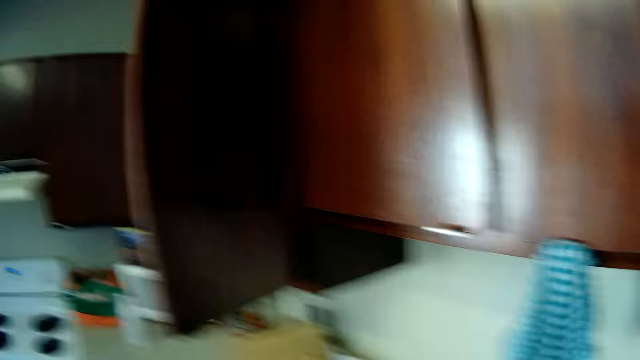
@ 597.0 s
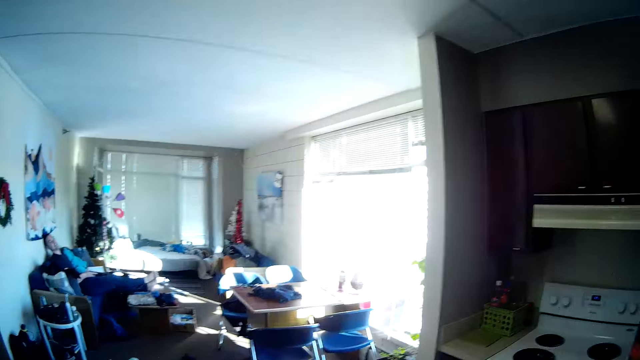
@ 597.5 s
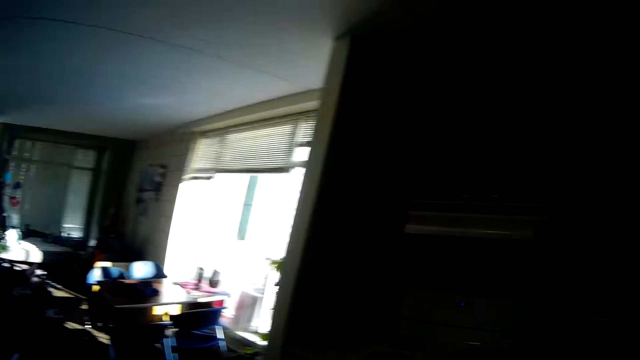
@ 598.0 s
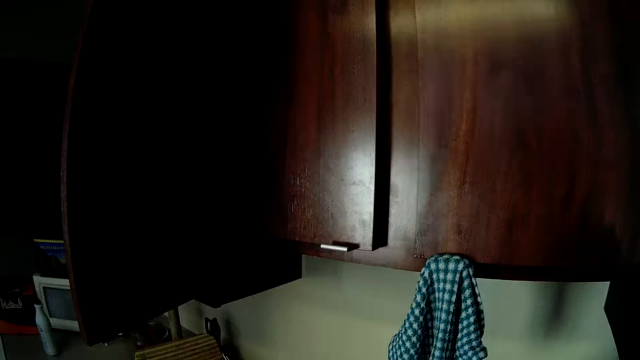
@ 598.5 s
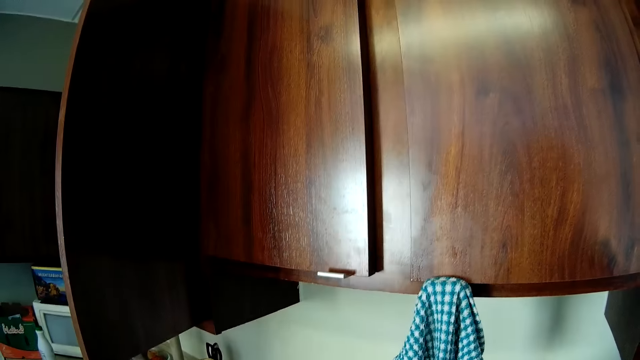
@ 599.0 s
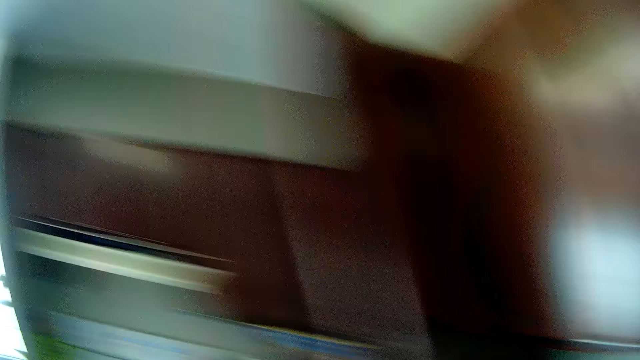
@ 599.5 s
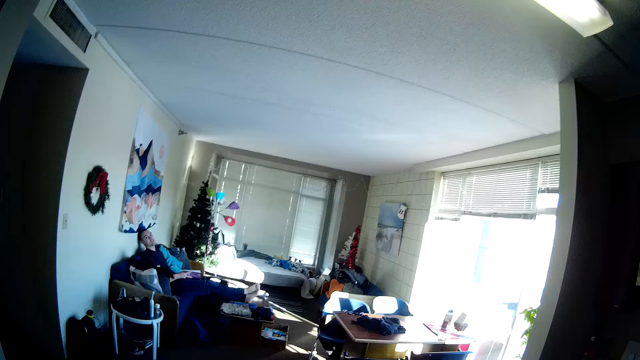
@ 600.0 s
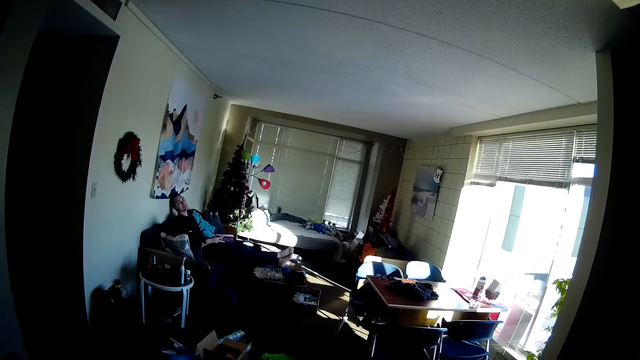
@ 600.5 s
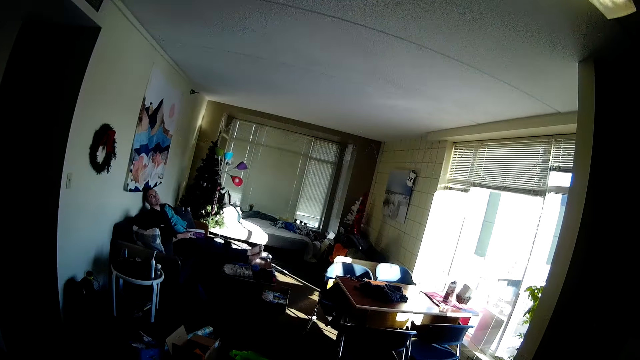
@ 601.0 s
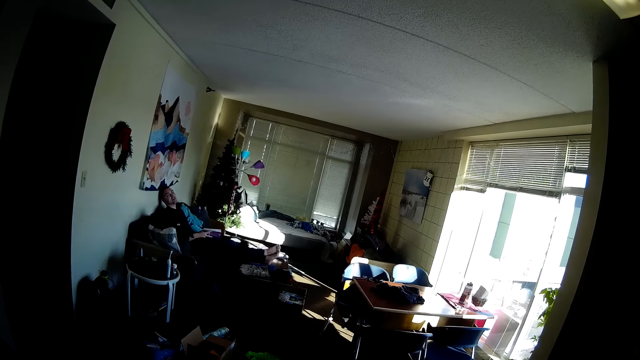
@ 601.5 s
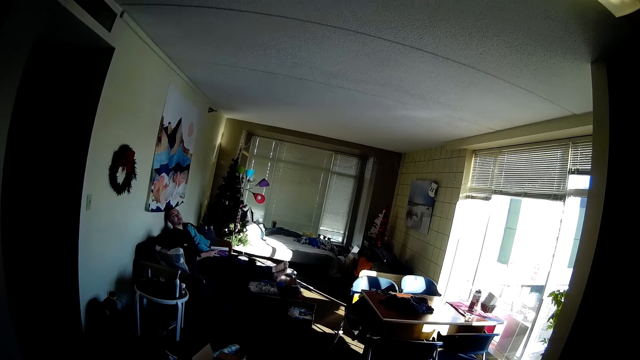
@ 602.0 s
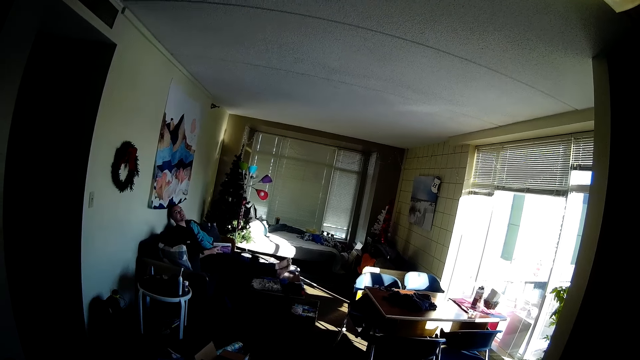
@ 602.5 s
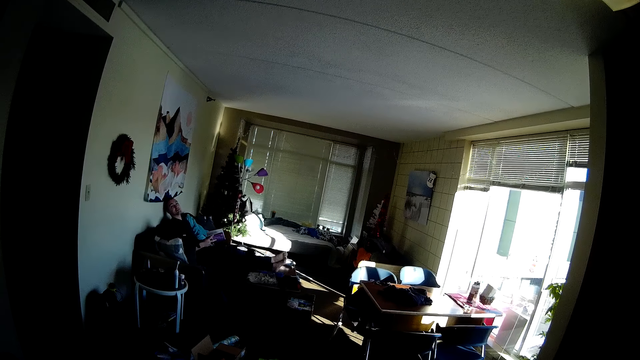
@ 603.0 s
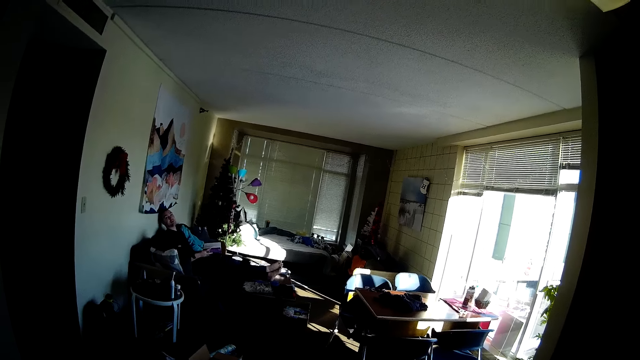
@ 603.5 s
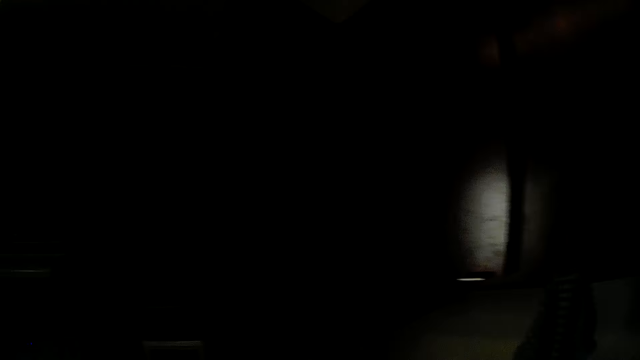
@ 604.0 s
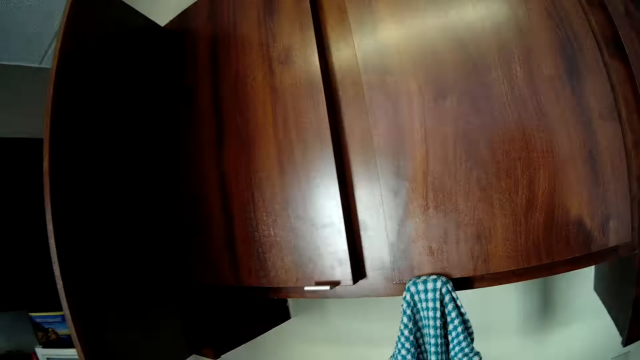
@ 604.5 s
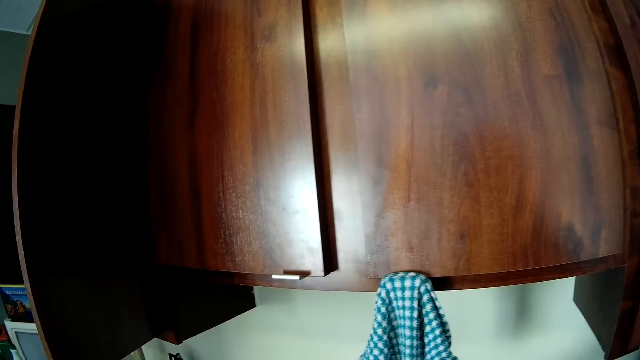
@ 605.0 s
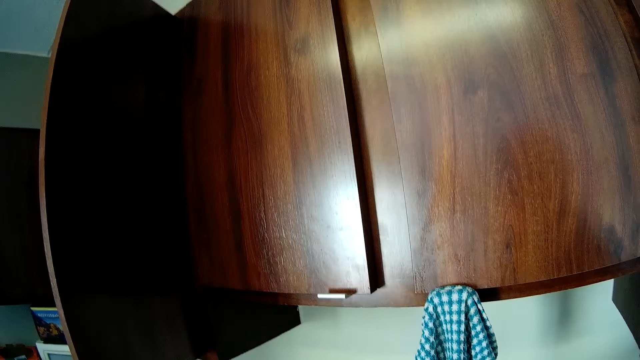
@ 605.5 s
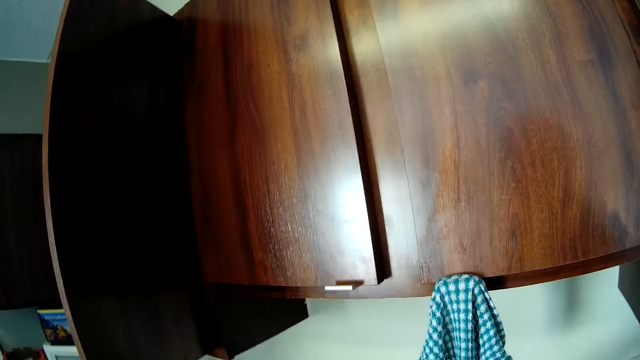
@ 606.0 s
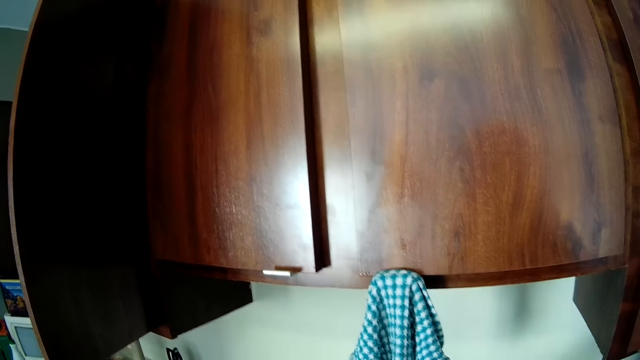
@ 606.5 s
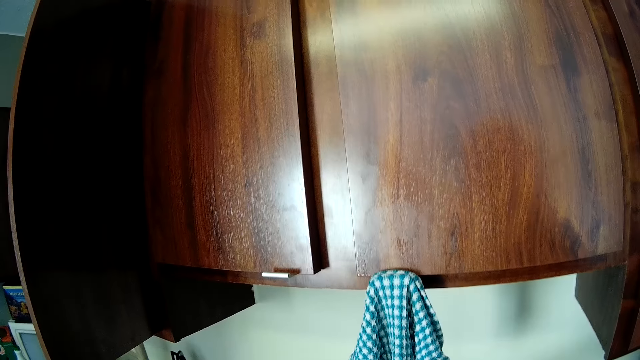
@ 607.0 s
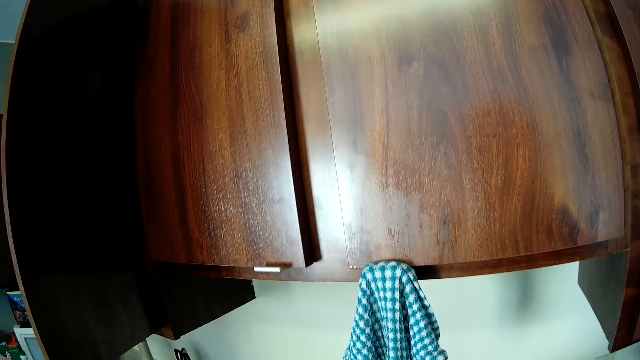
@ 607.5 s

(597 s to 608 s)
The camera wearer is talking to a person.

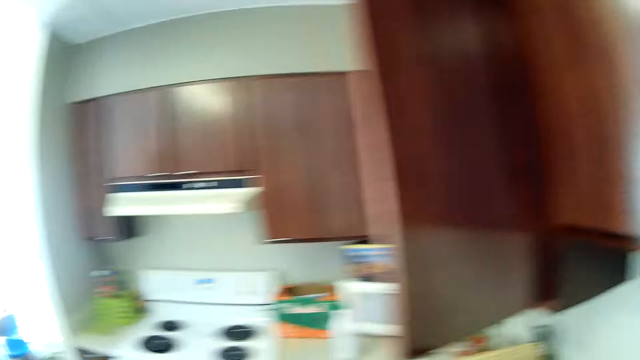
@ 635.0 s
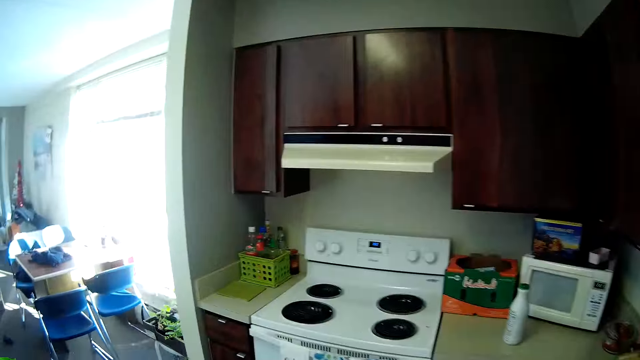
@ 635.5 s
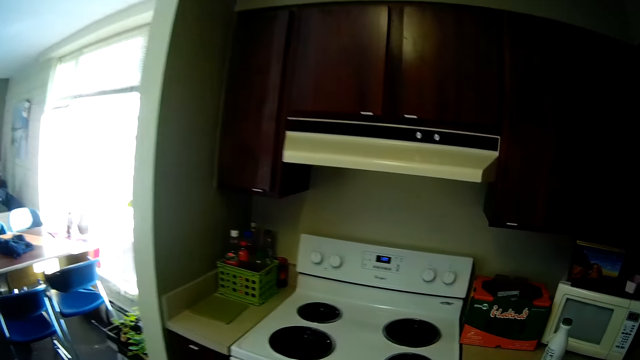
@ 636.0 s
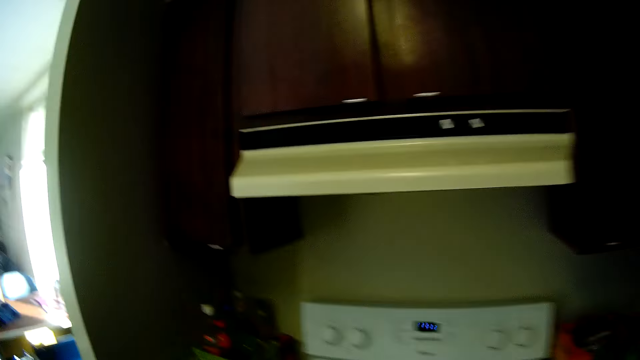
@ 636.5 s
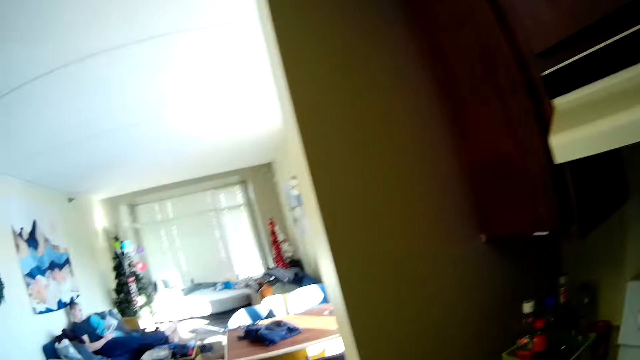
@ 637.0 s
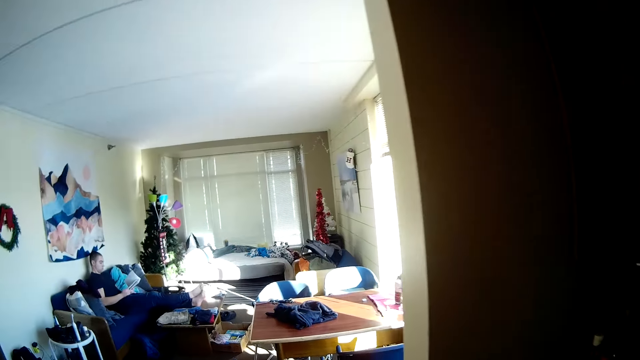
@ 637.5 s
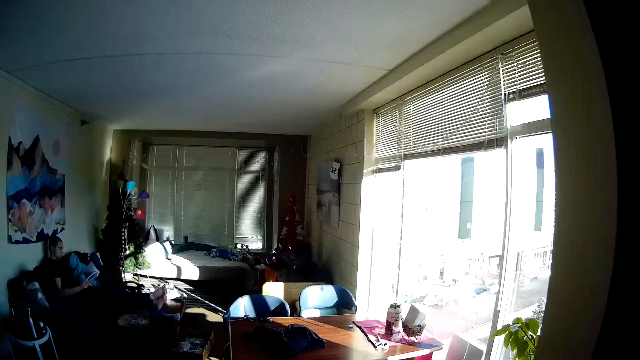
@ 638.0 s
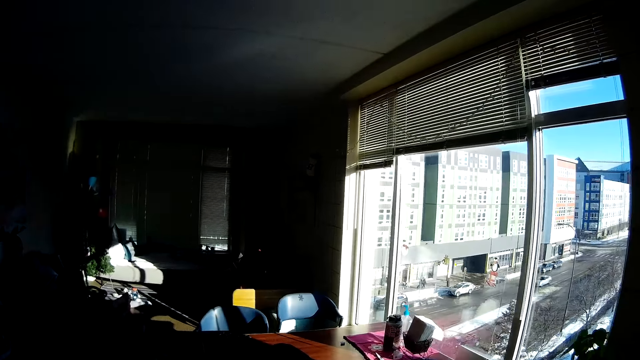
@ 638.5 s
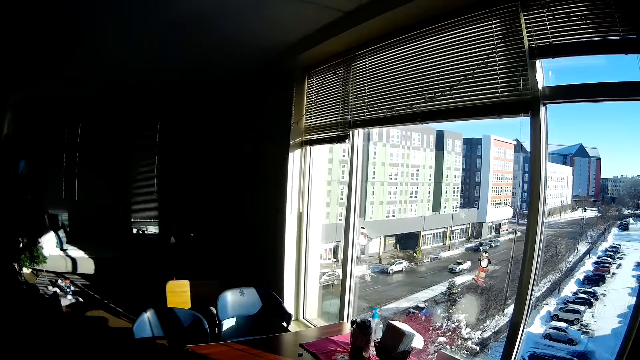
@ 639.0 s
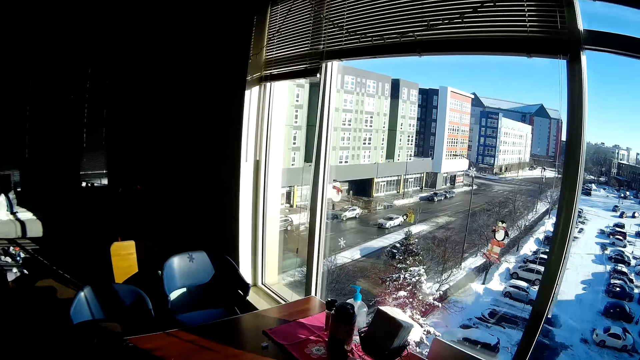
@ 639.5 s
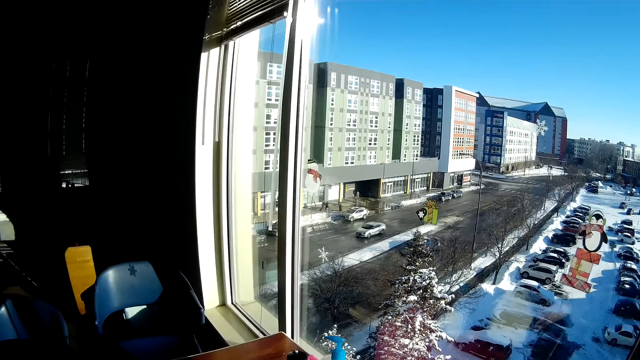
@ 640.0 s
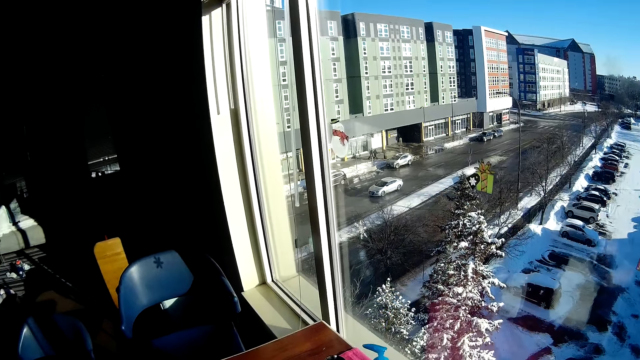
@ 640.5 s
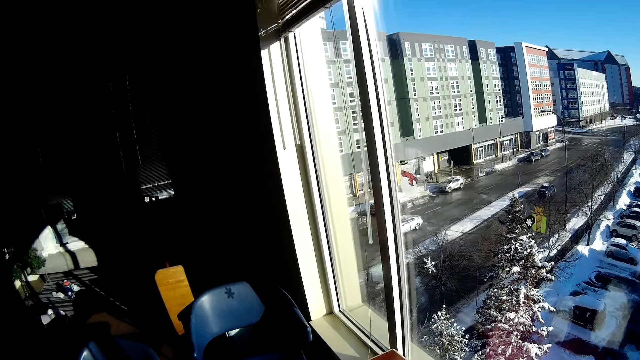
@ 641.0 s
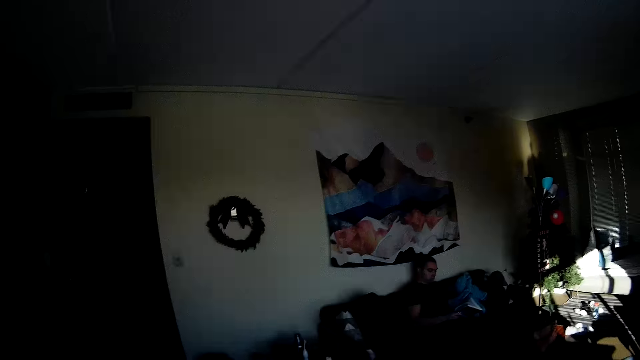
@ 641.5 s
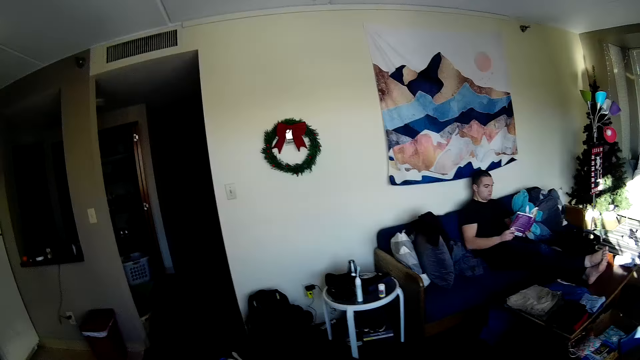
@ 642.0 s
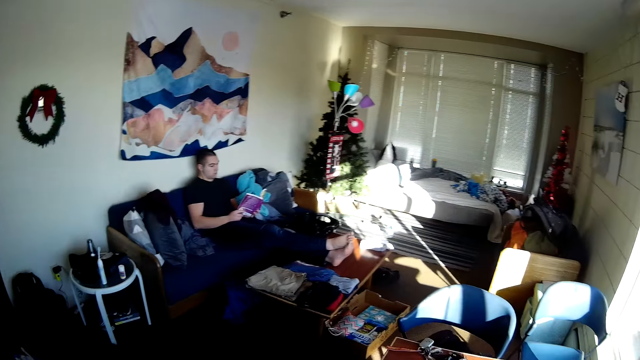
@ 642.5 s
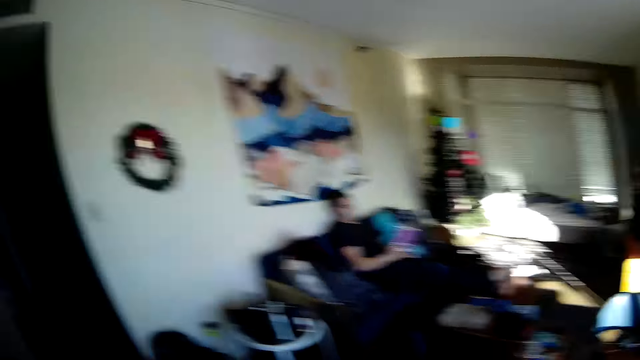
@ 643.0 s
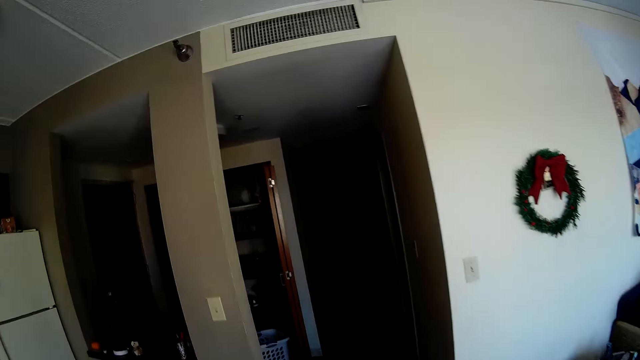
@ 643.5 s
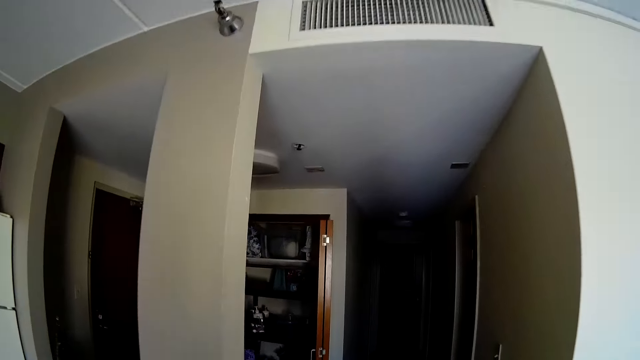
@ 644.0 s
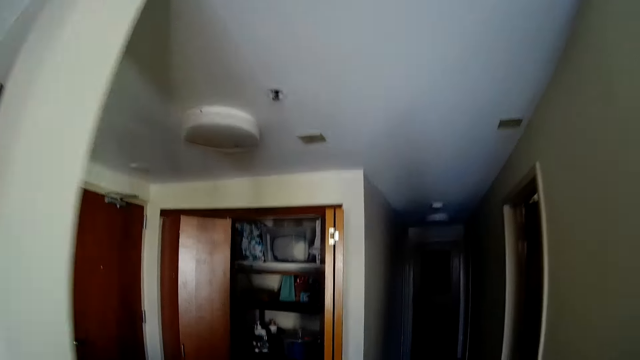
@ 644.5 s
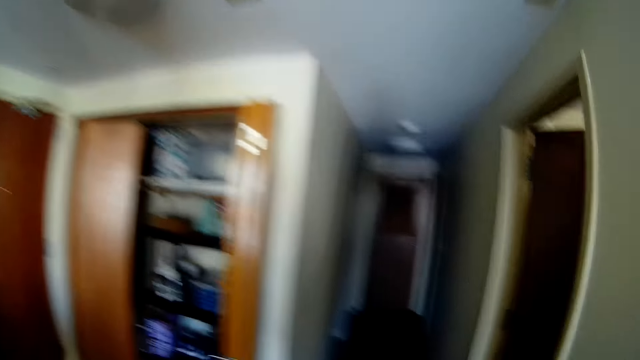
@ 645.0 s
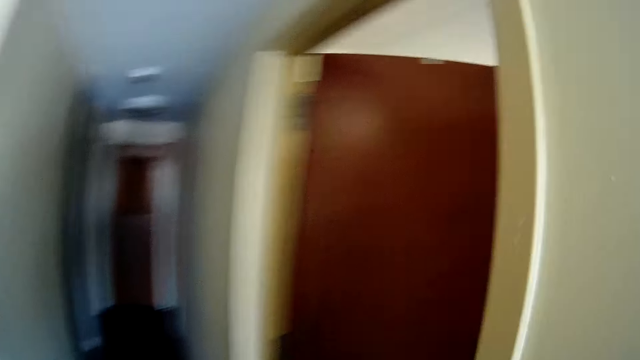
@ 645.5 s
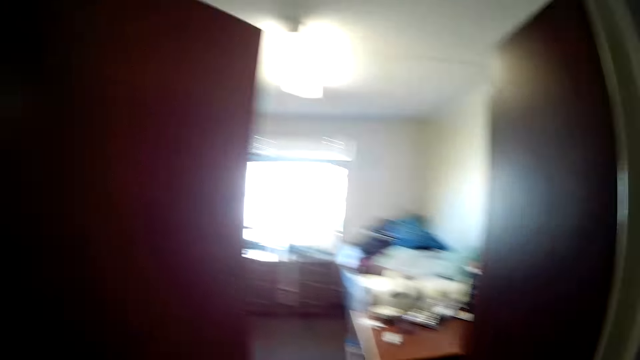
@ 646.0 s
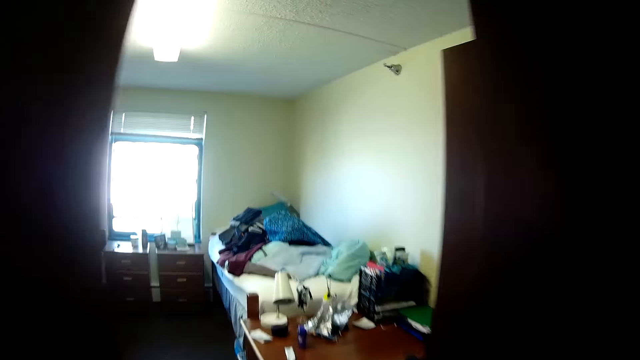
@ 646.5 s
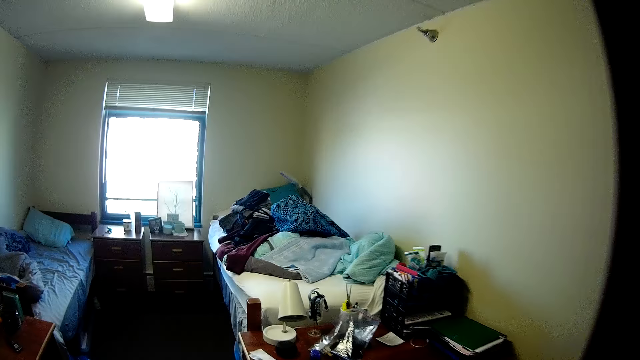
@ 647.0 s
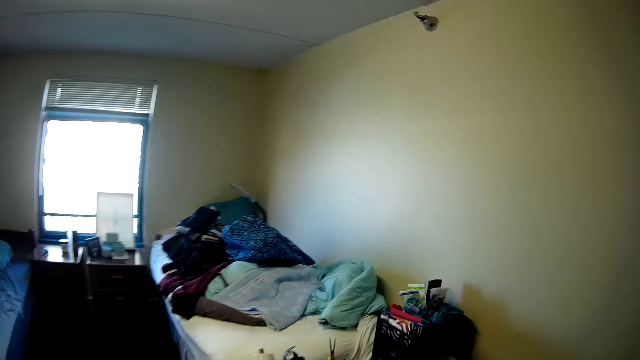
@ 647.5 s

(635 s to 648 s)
The camera wearer walks around. They look around. They walk around. They look around. They are walking inside the bedroom.
